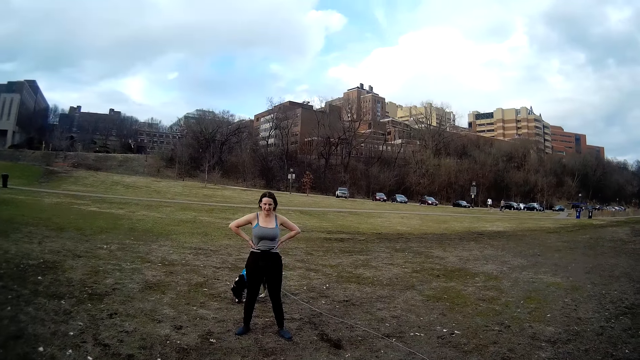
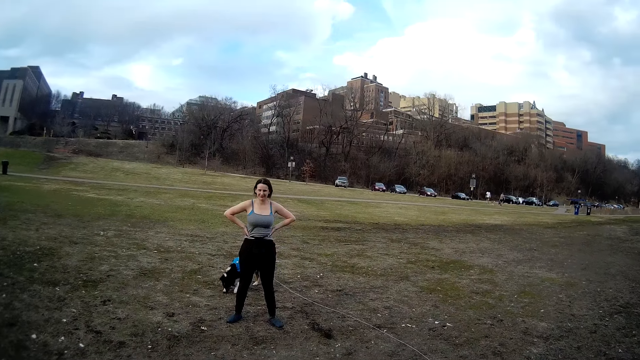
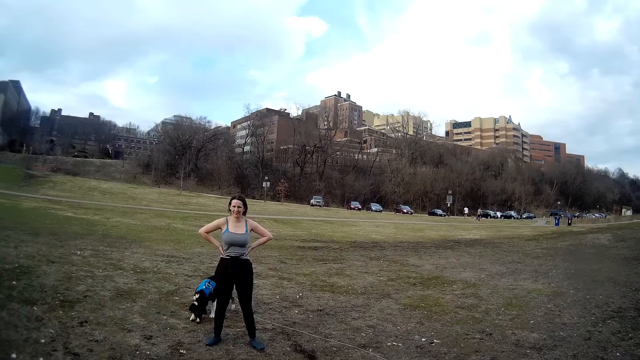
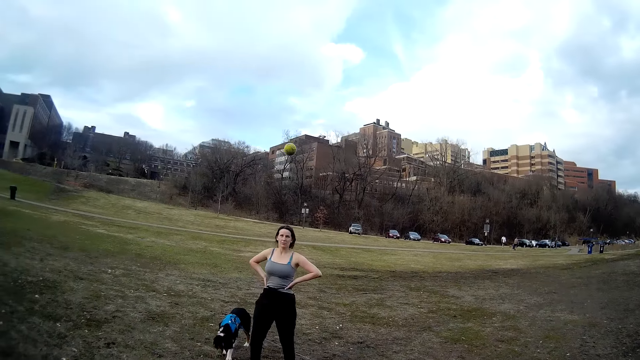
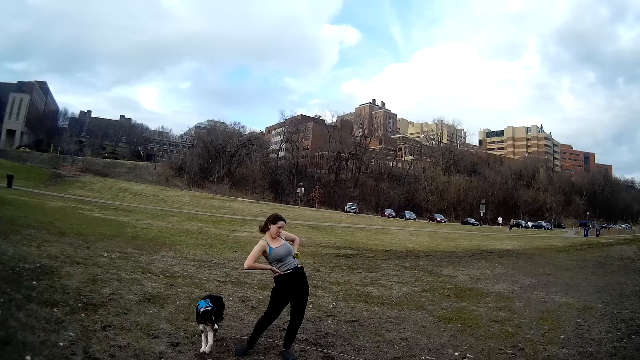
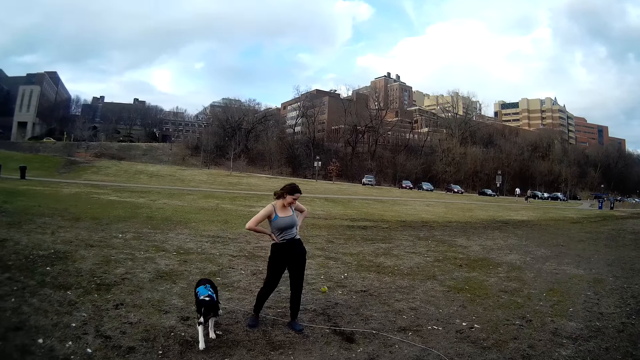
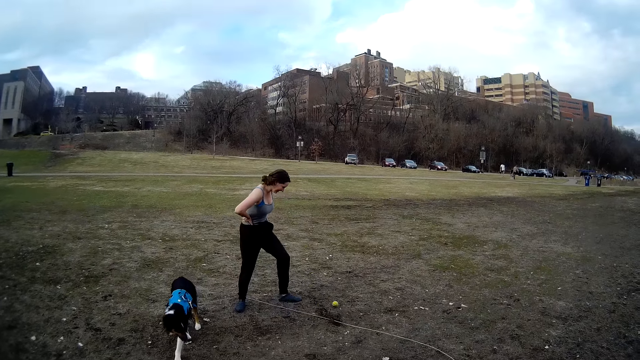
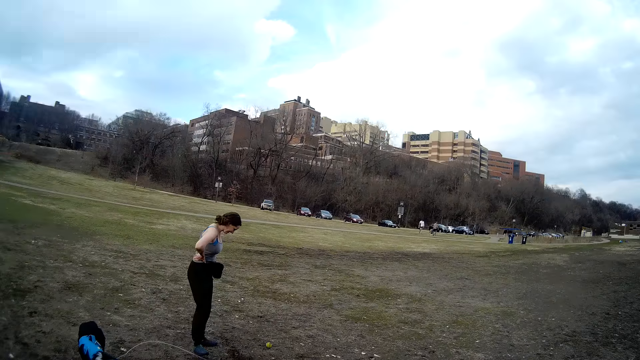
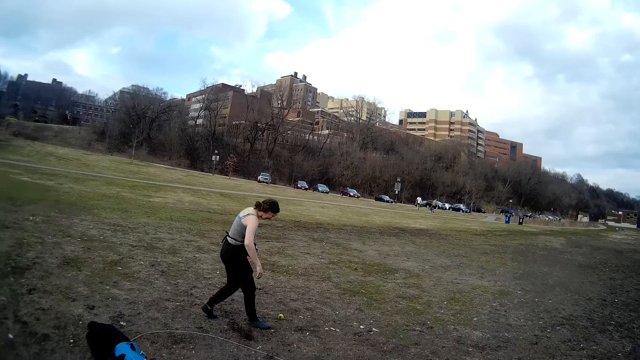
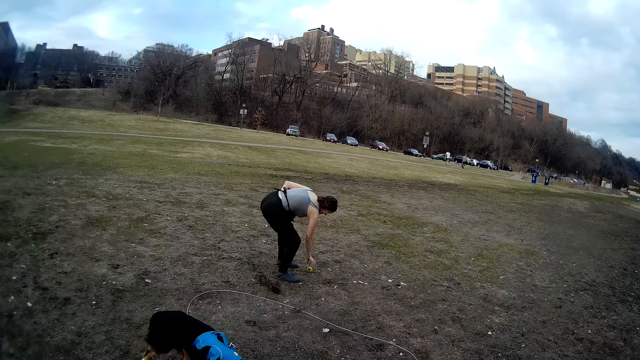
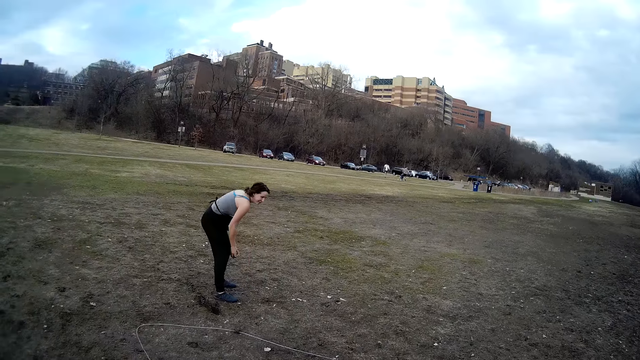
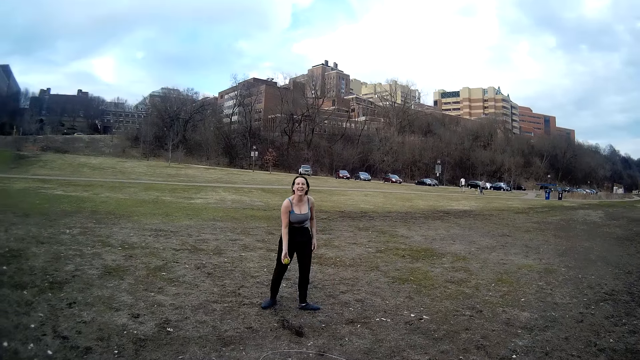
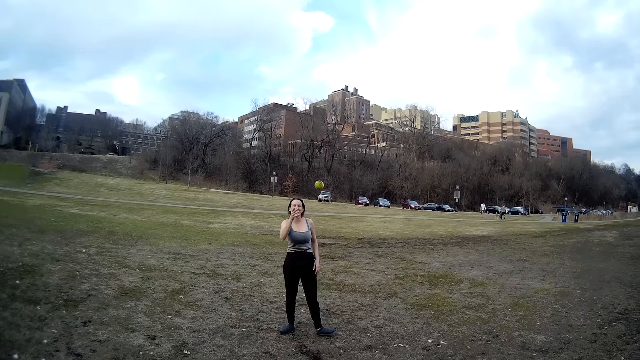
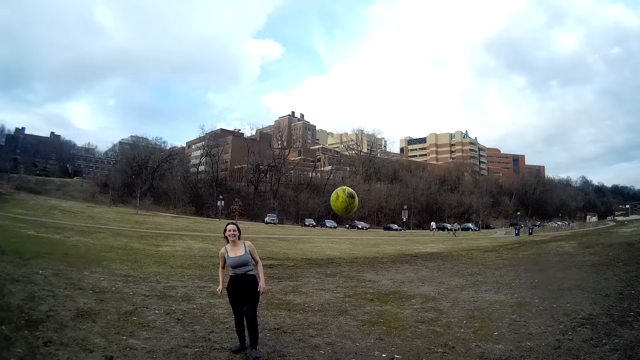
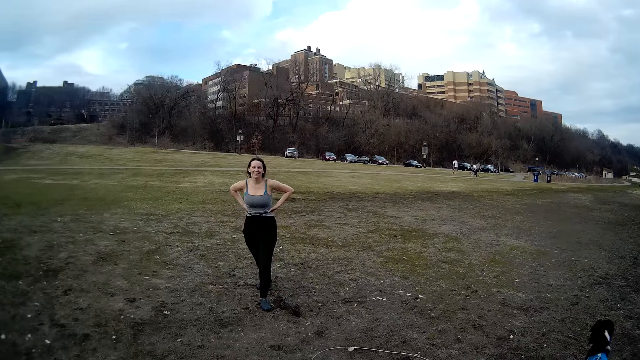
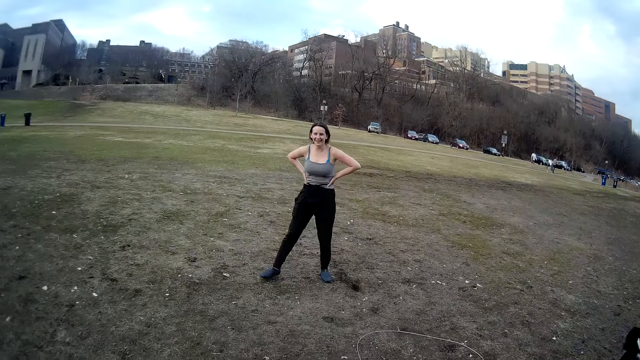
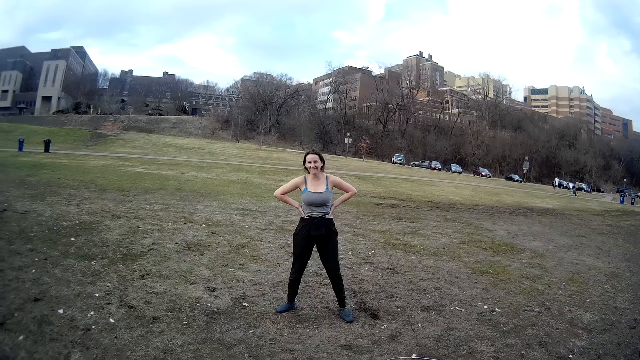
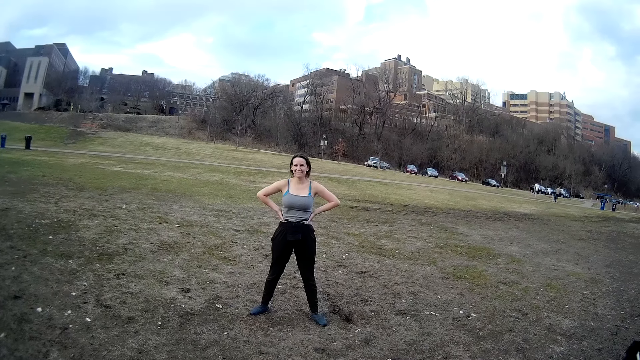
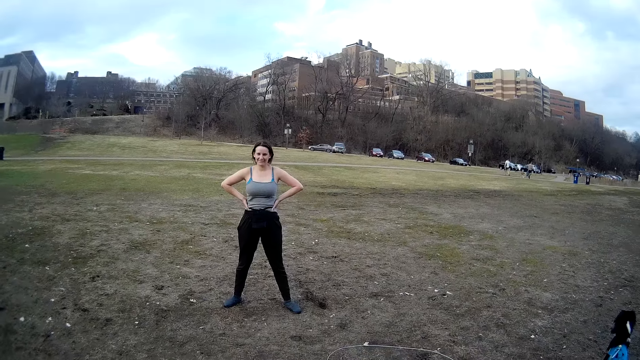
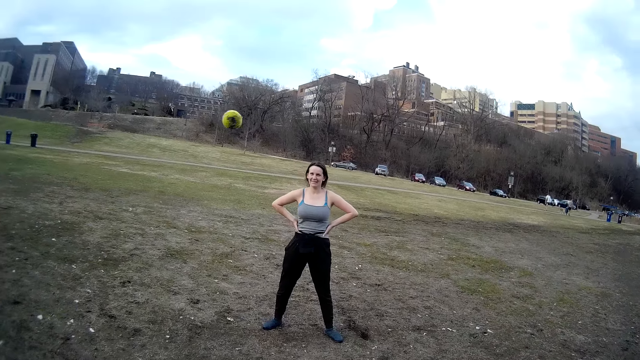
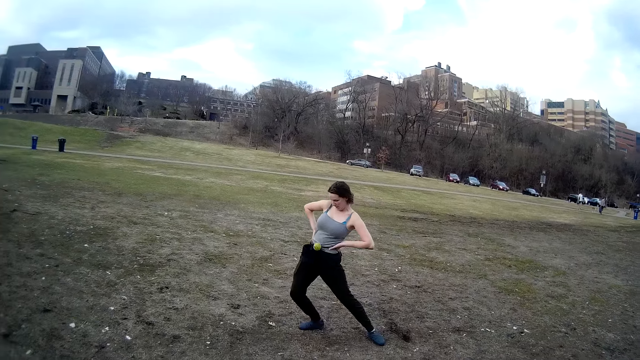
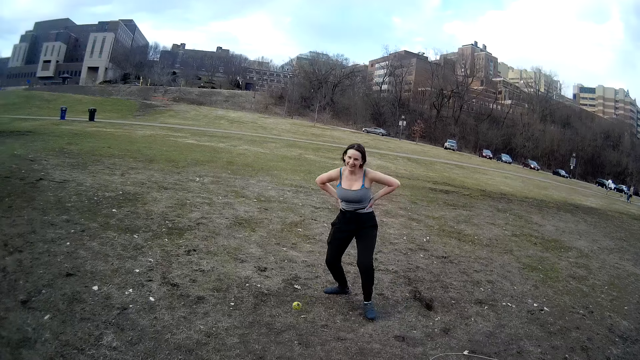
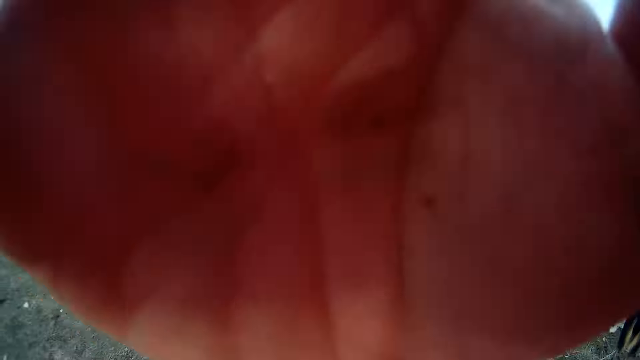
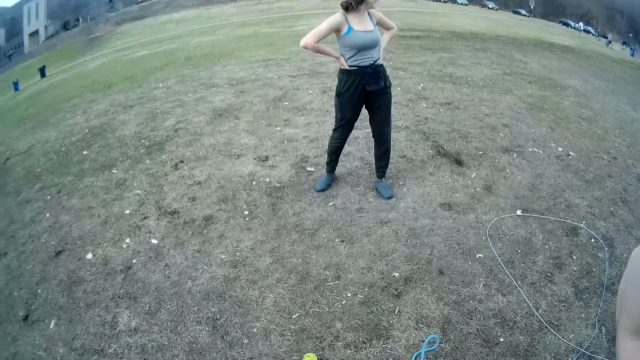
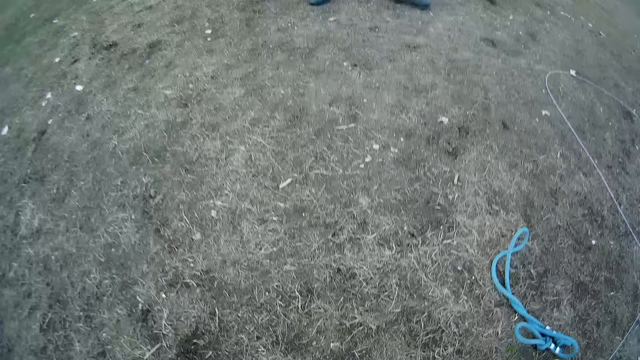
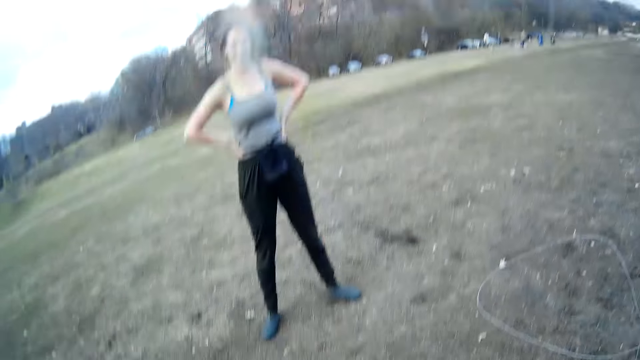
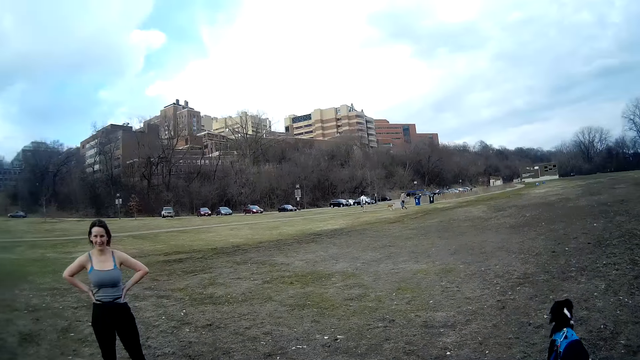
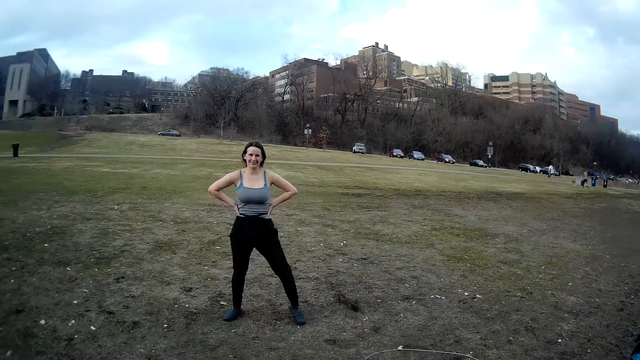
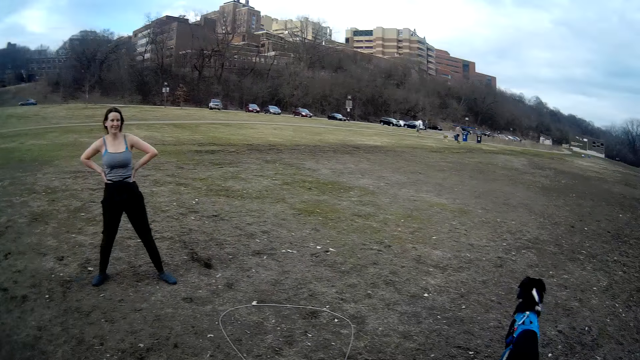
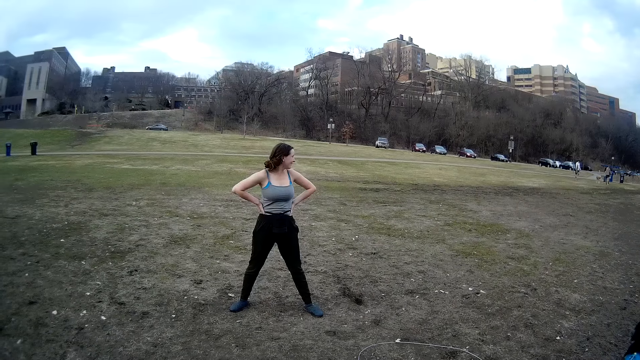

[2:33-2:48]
The camera wearer throws the ball to a lady. The lady hits the ball with the ball, steps forward, picks up the ball, and throws the ball again. The camera wearer picks up the ball. The lady moves the leg. The camera wearer throws the ball. The lady hits the ball with the body. The camera wearer moves the hand, looks around, and picks up the ball. The lady looks around.

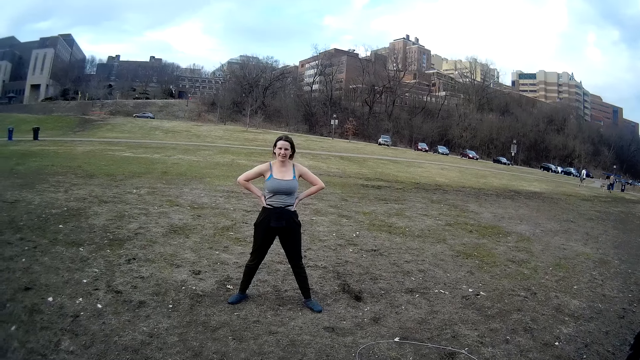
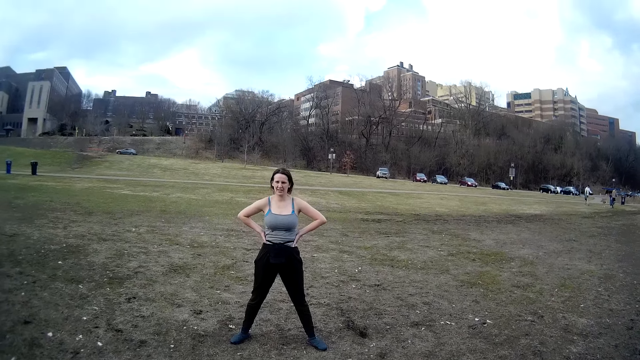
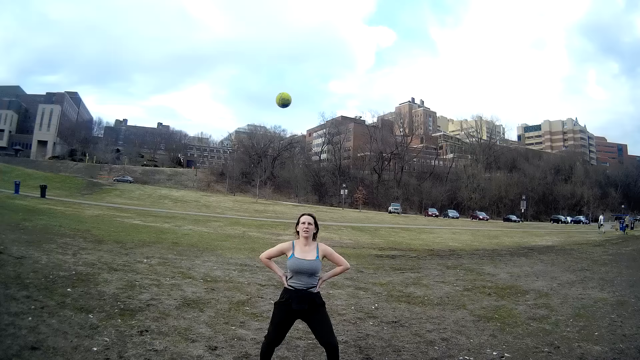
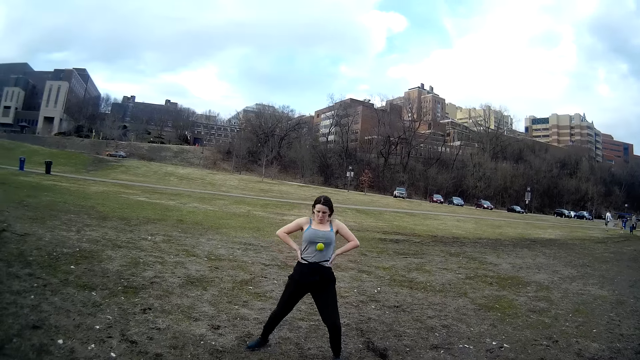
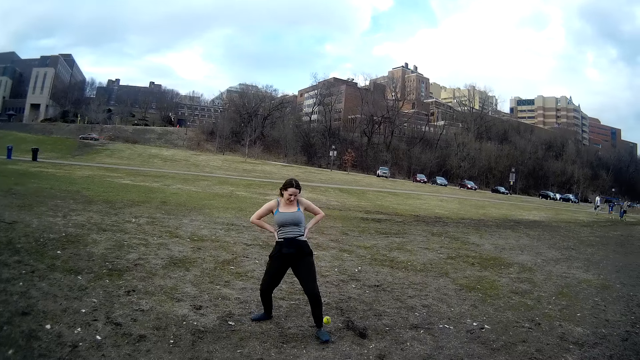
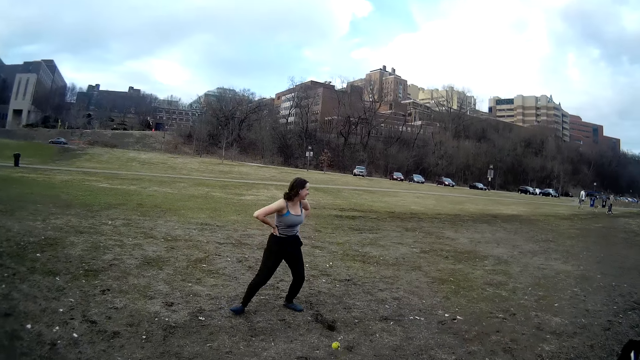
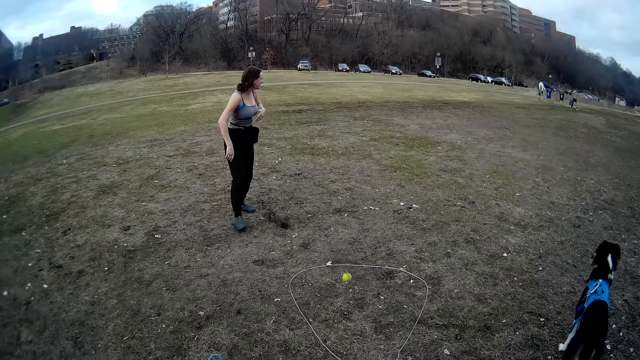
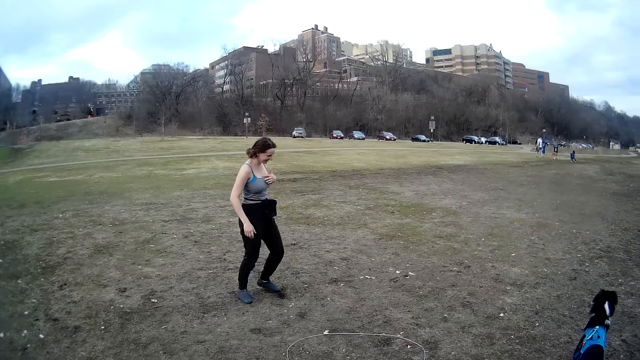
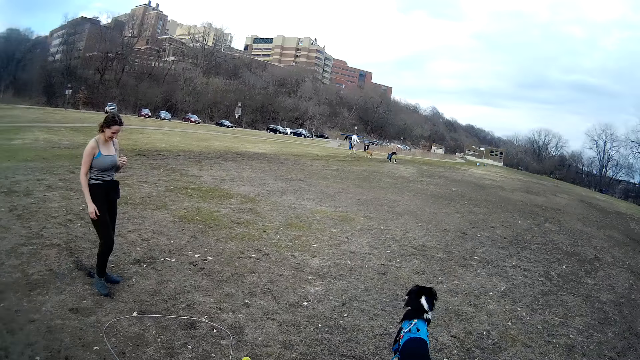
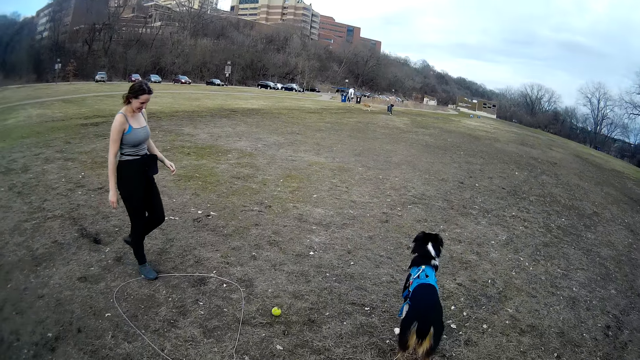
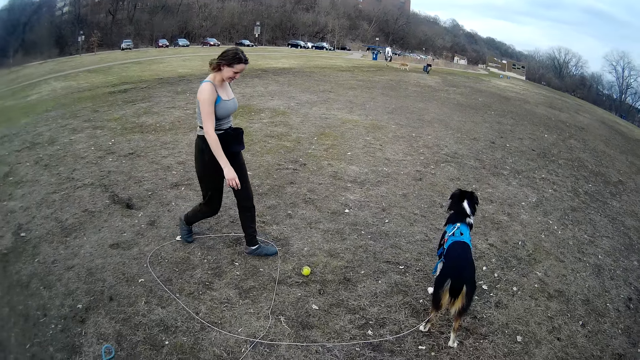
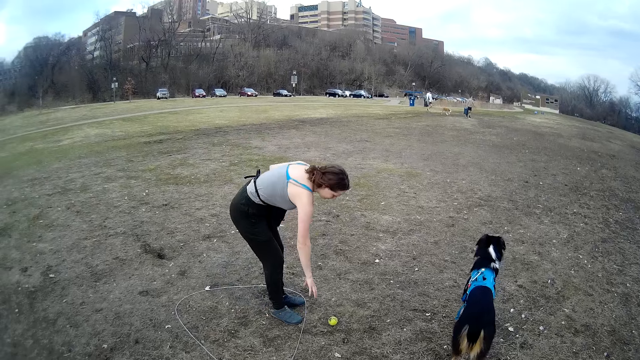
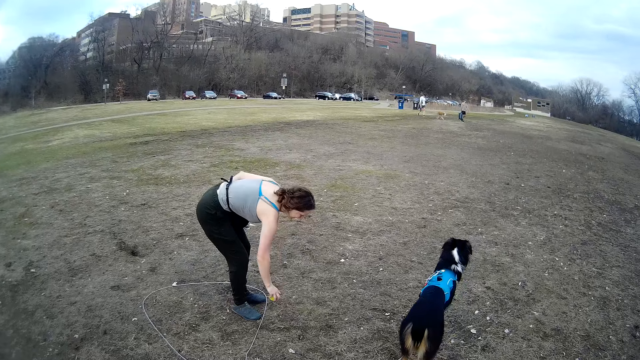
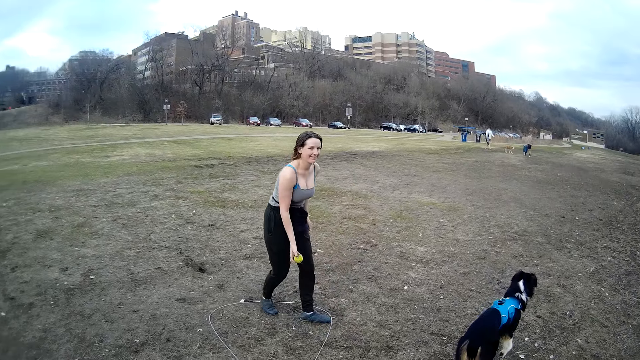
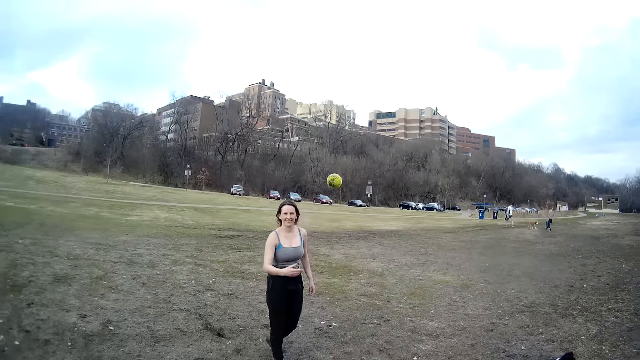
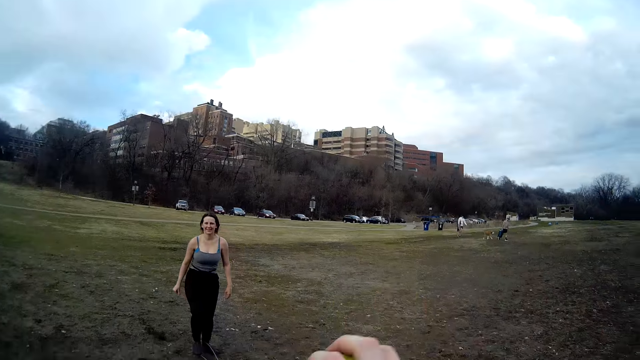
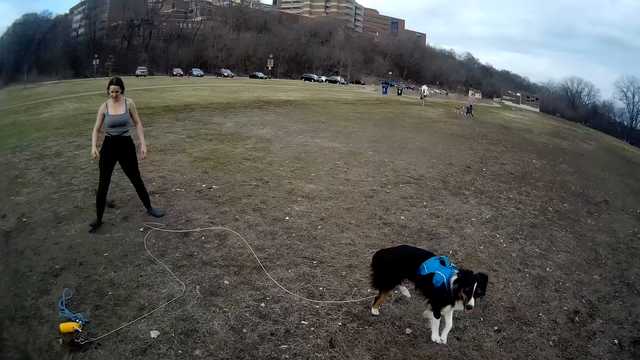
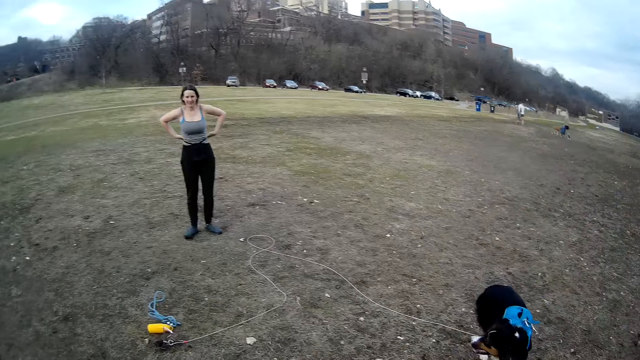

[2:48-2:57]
The camera wearer throws the ball. A lady hits the ball with the body, steps forward, picks up the ball, and throws the ball. The camera wearer picks up the ball. The lady puts the hands on the waist.
